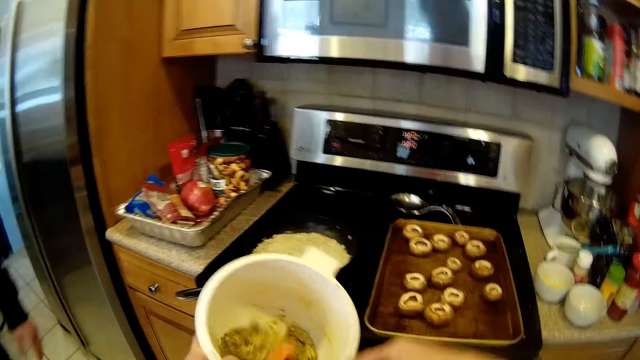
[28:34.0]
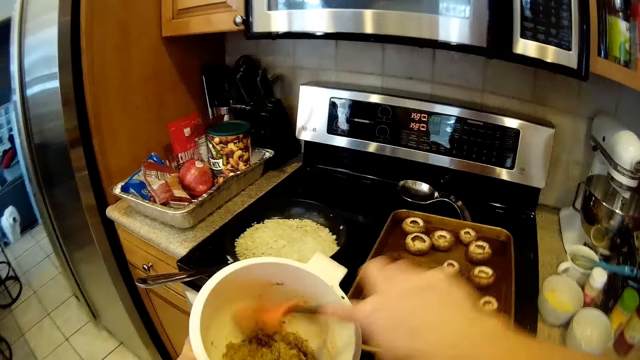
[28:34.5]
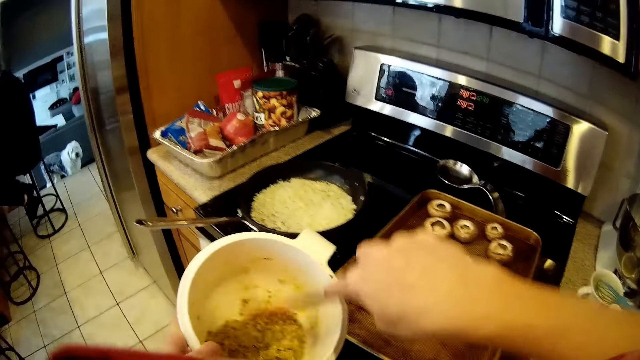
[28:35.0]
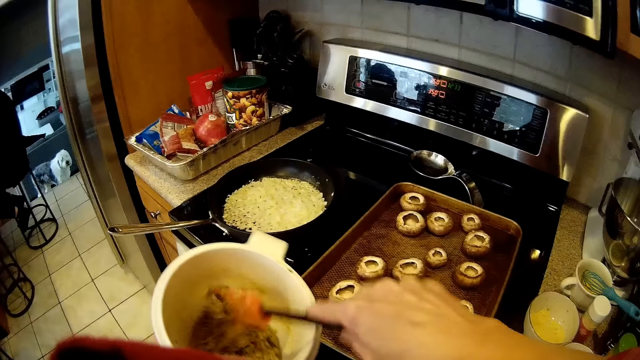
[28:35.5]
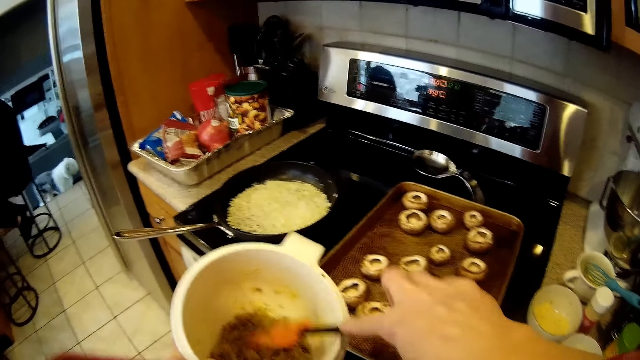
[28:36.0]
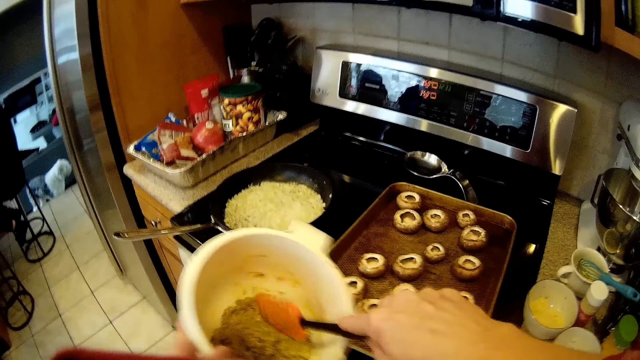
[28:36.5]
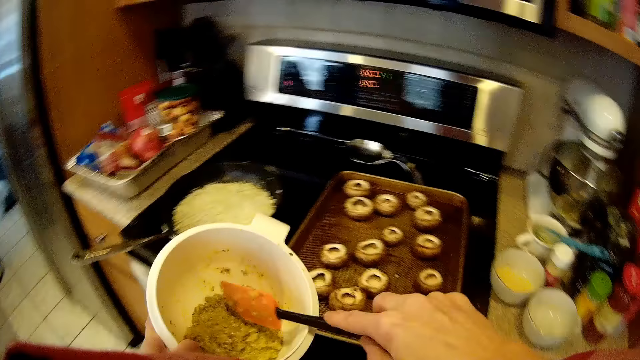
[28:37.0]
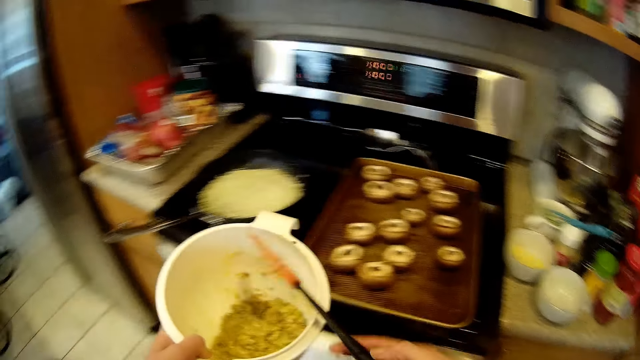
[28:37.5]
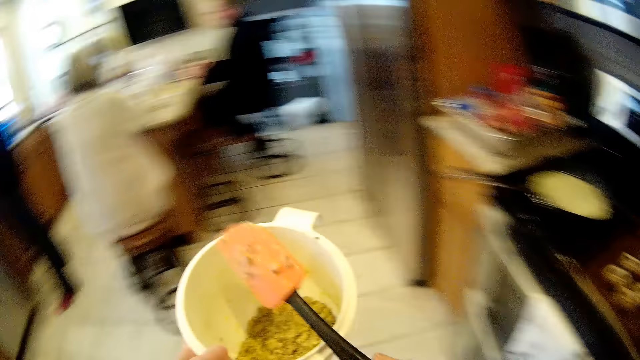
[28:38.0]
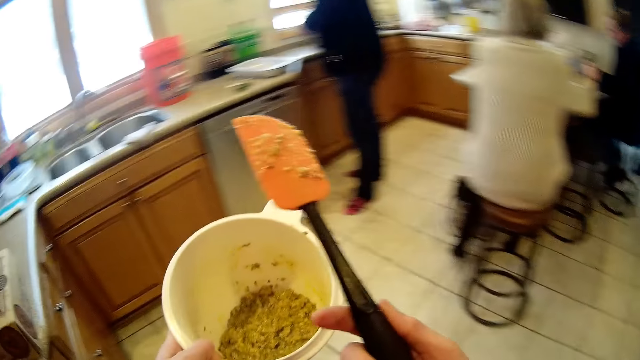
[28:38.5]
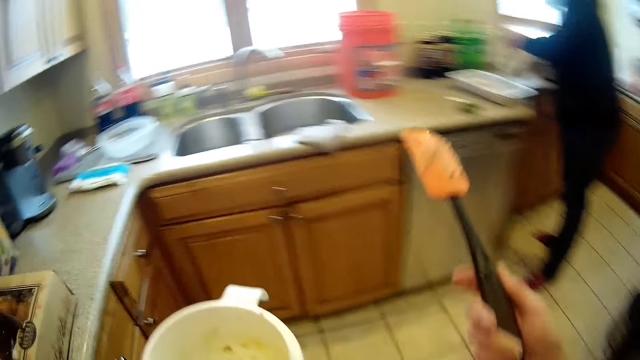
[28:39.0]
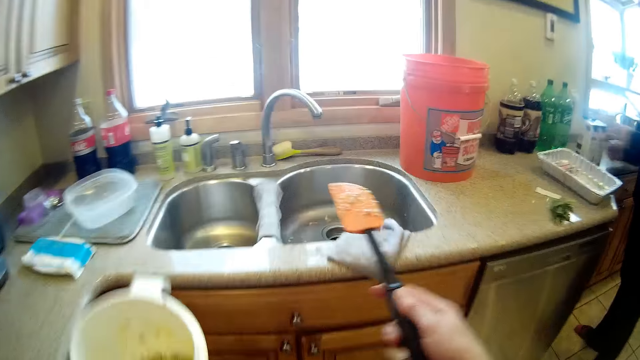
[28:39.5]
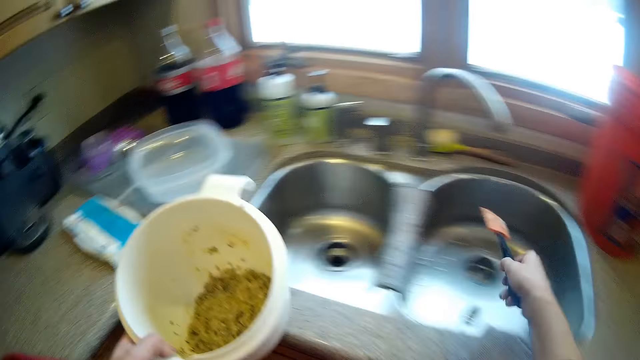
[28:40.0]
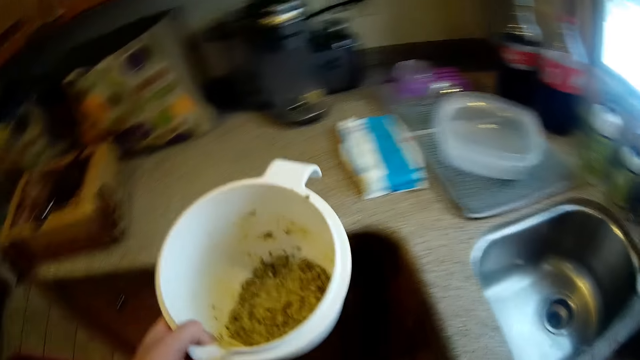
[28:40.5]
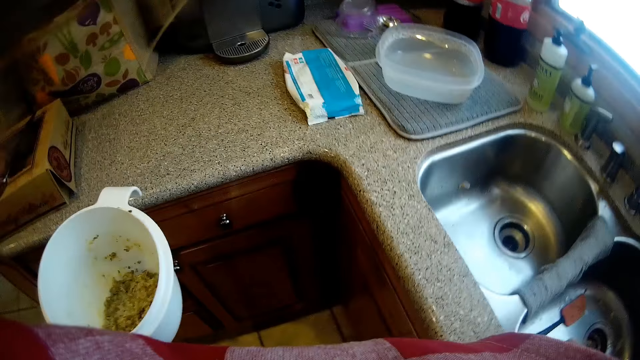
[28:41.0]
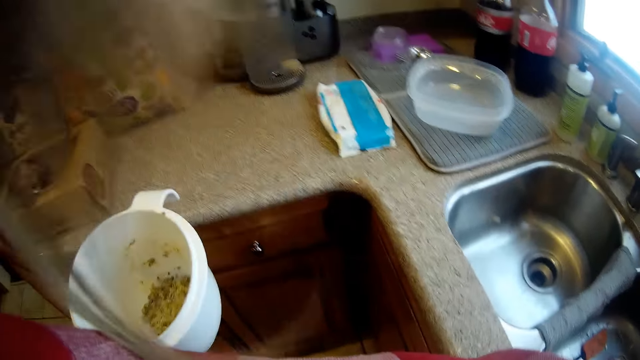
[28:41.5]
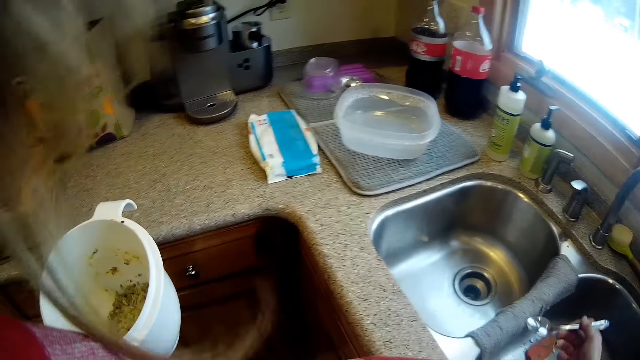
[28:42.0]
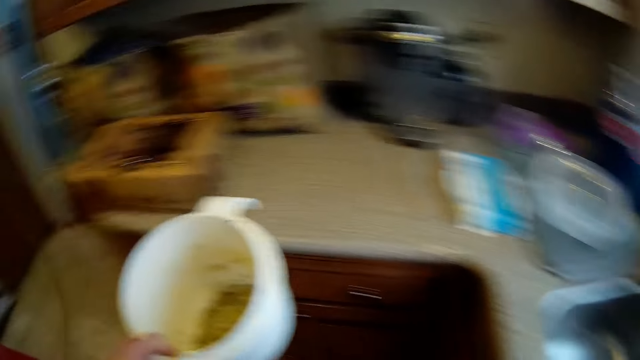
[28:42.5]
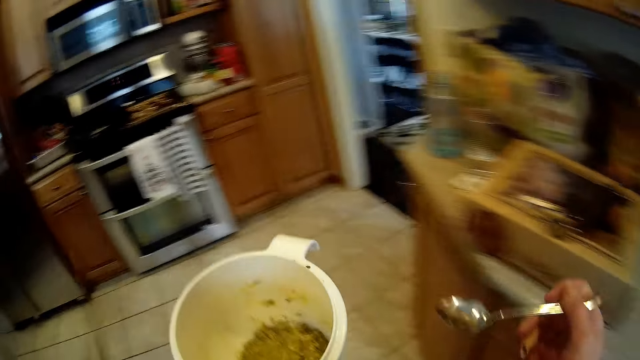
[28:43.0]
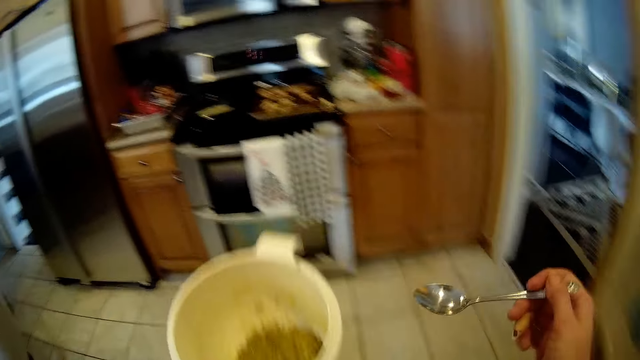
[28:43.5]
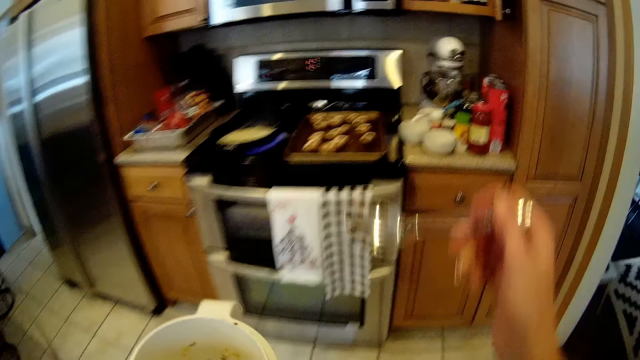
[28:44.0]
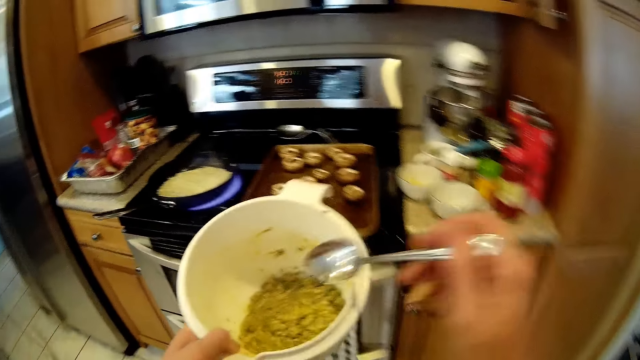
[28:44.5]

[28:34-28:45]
The camera wearer mixes the food with eggs. She places the spoon in her right hand into the sink. She takes the spoon. She holds the spoon in her right hand.

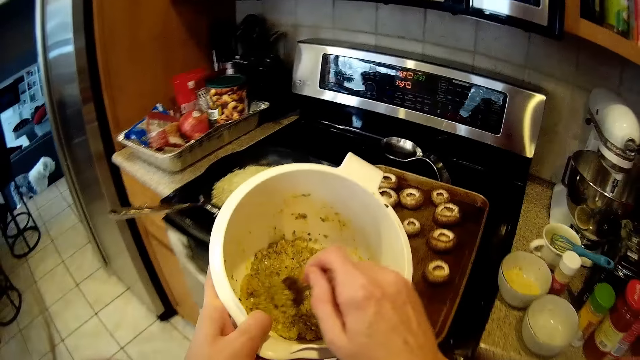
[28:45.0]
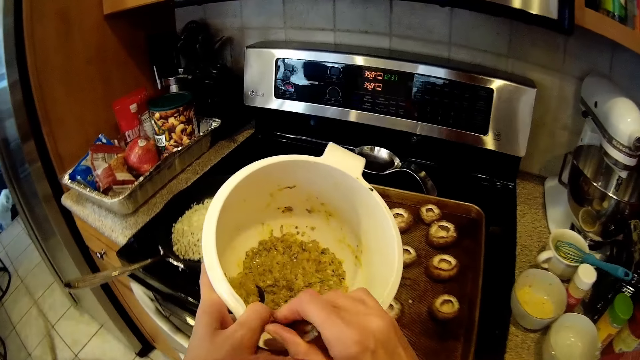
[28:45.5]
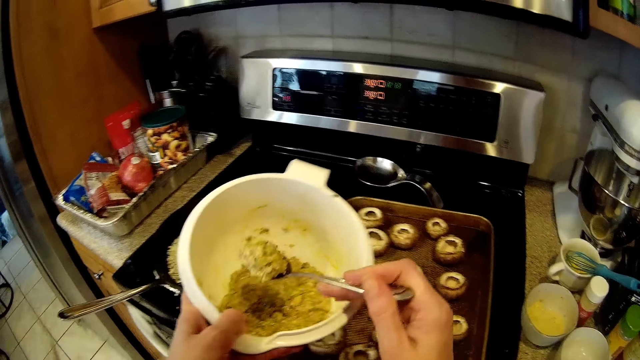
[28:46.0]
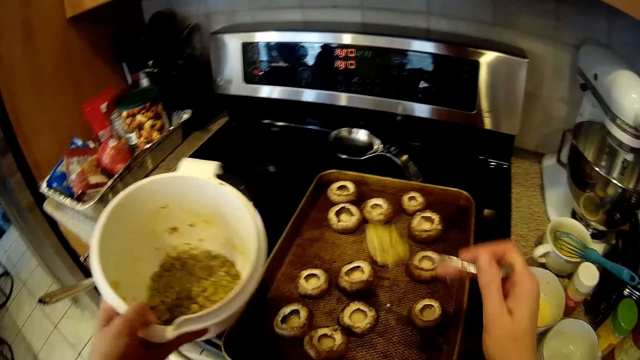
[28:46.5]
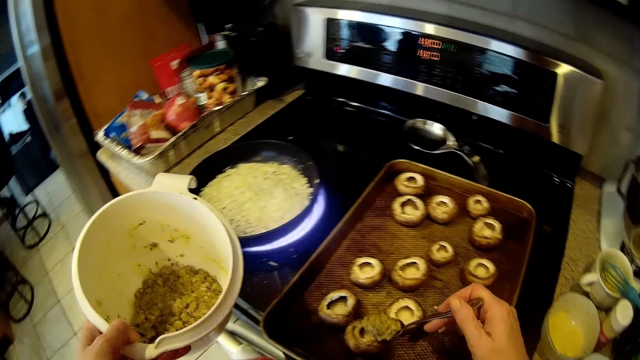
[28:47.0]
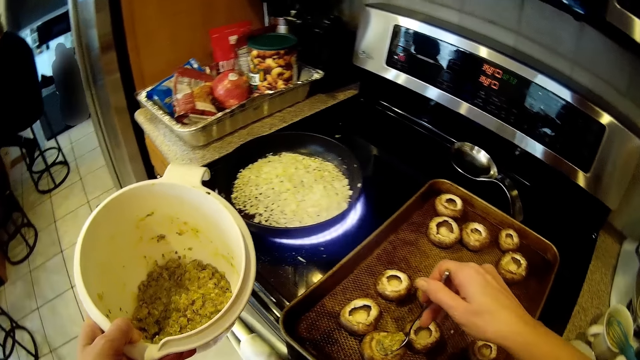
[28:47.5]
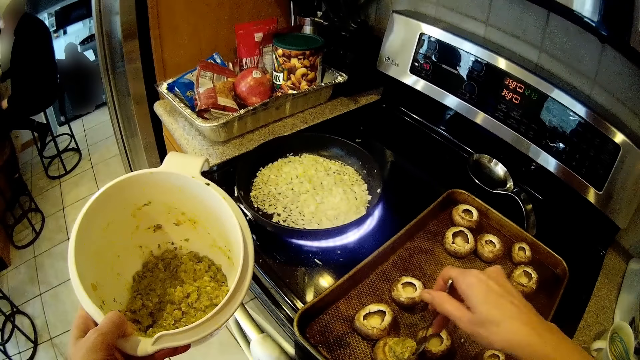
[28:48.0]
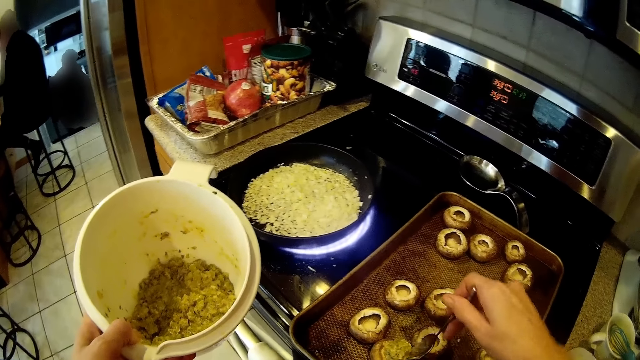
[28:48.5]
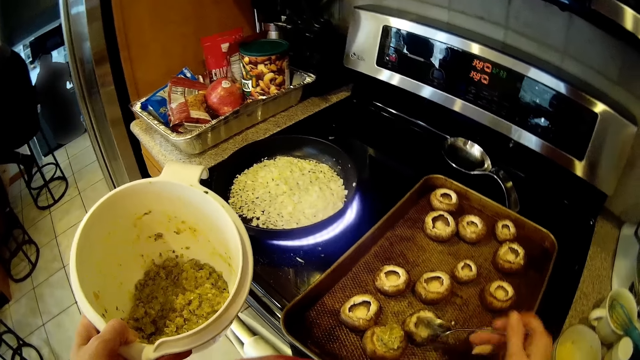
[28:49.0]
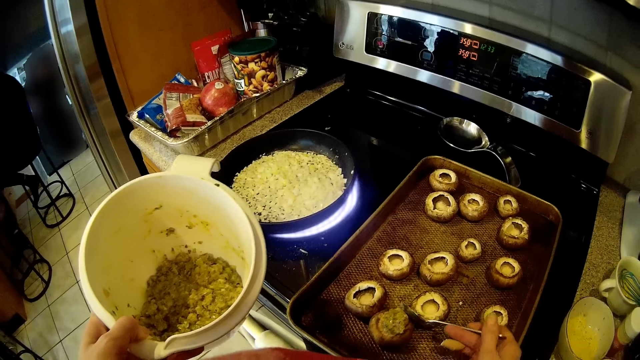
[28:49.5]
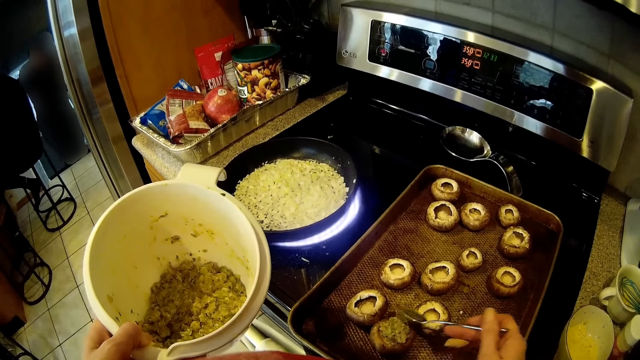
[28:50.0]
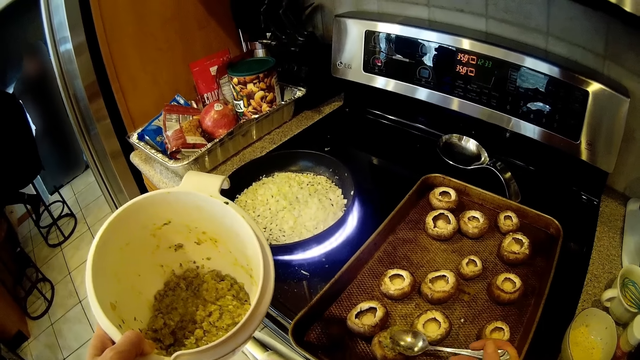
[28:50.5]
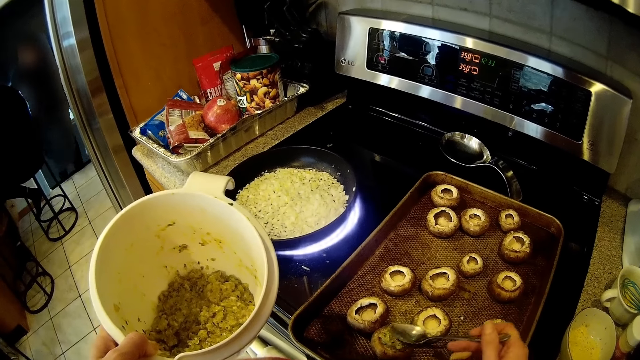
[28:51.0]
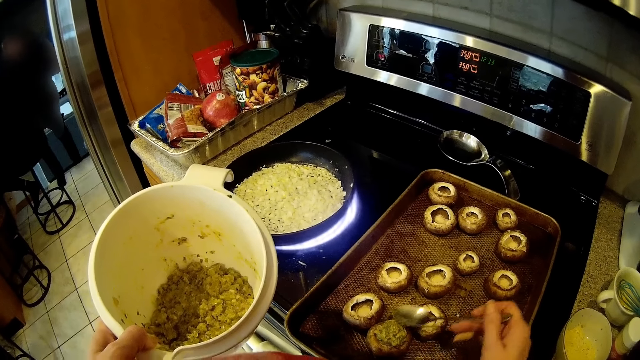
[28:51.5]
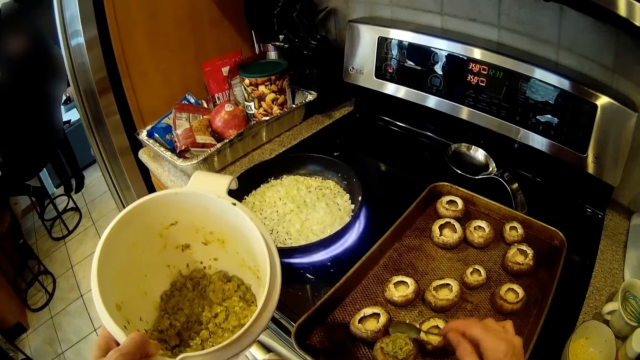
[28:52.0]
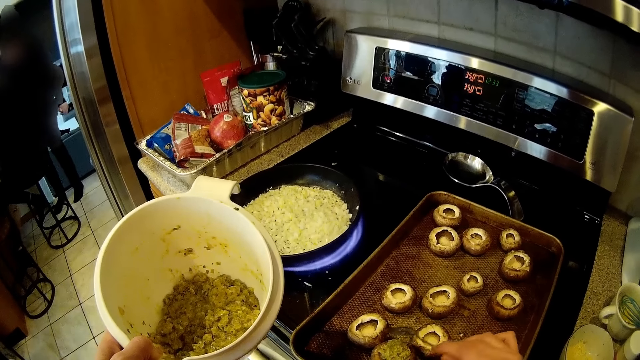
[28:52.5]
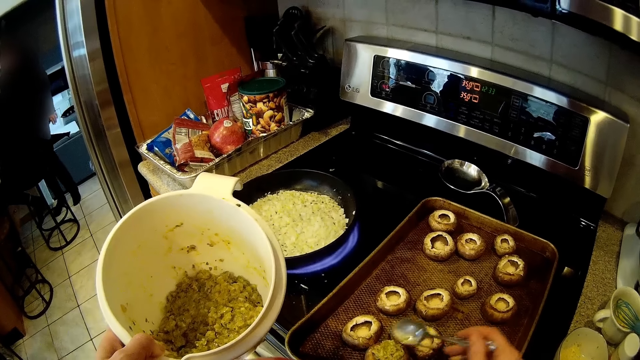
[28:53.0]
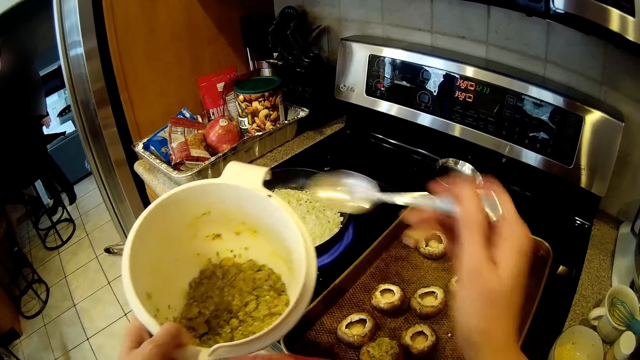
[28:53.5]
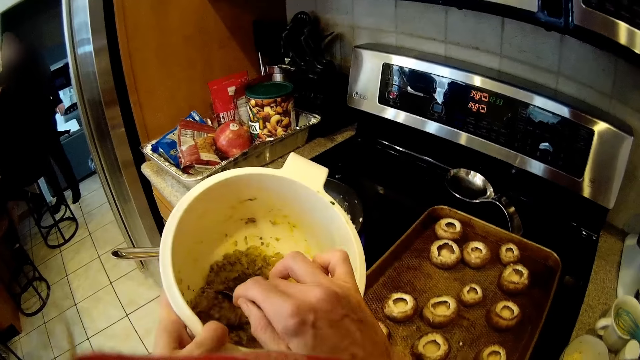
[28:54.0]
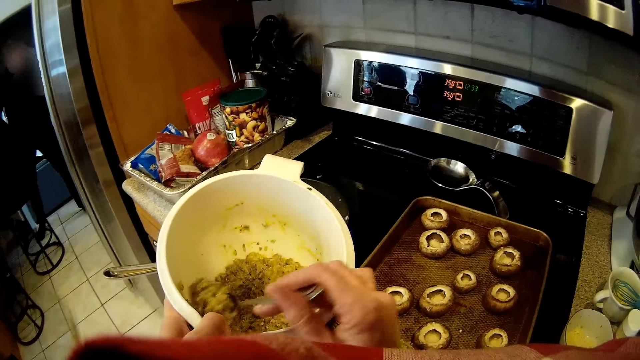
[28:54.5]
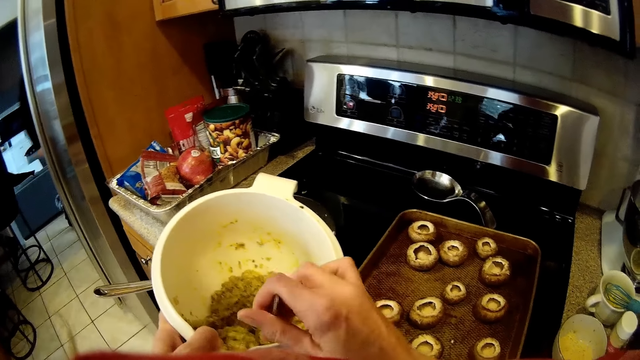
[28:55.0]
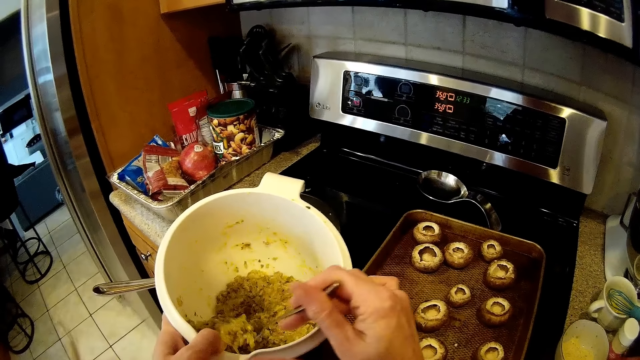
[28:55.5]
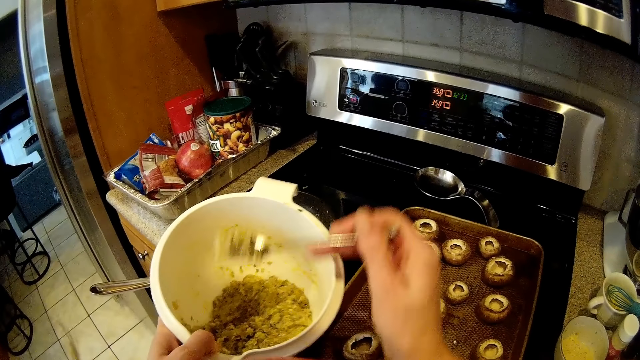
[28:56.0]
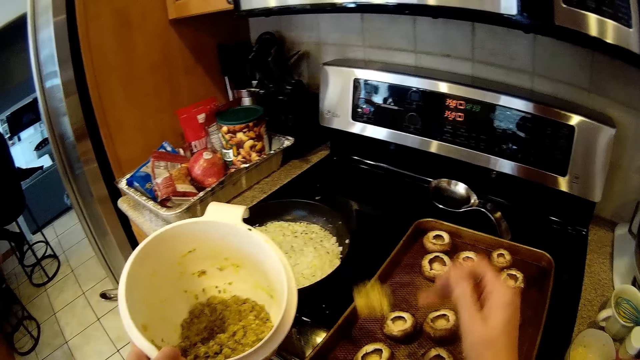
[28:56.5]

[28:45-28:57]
The camera wearer scoops from the batter in the bowl with the spoon in her right hand. She places the batter into an open dough on a pan on the table. She scoops from the batter in the bowl with the spoon in her right hand.
